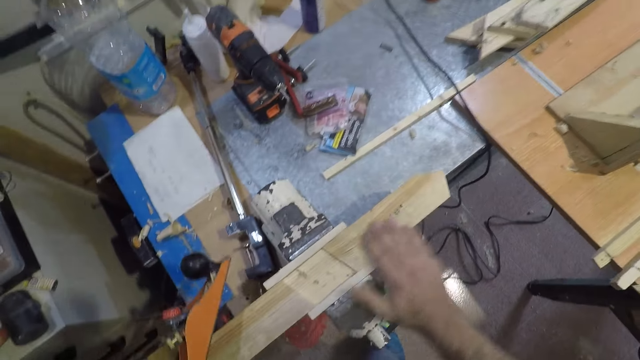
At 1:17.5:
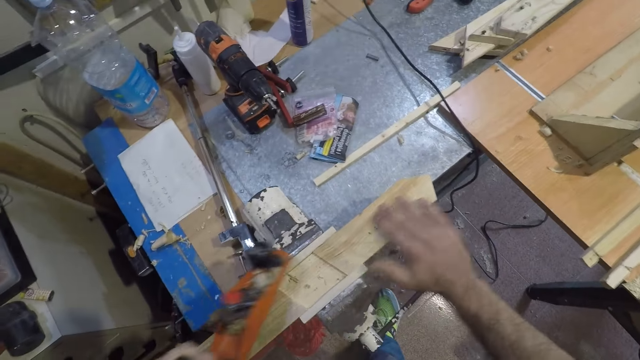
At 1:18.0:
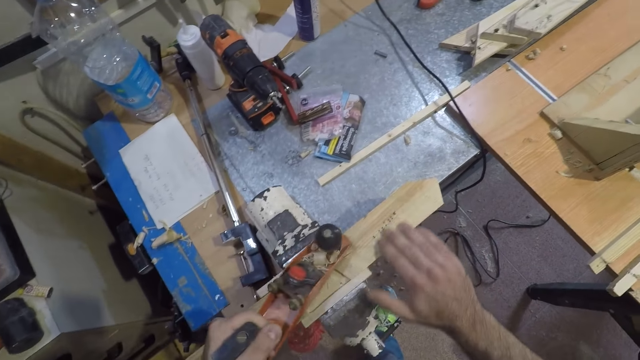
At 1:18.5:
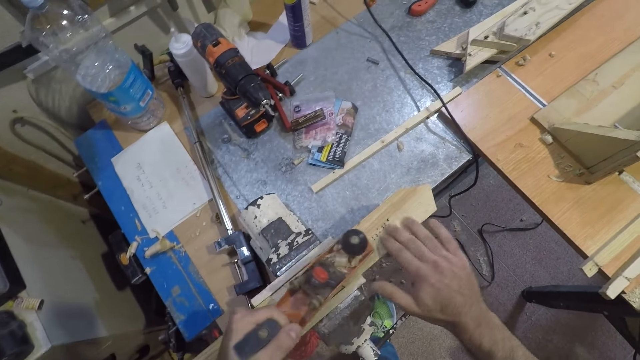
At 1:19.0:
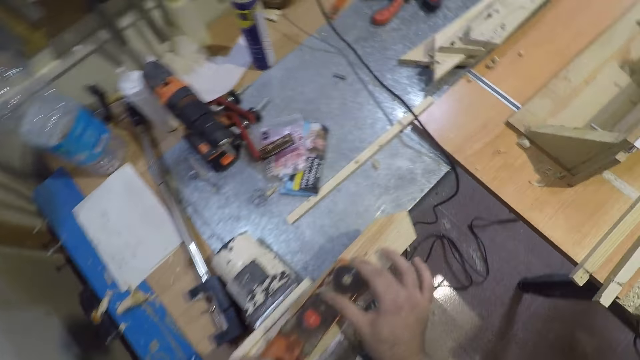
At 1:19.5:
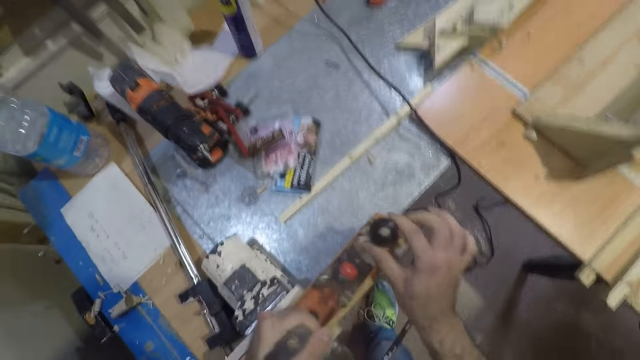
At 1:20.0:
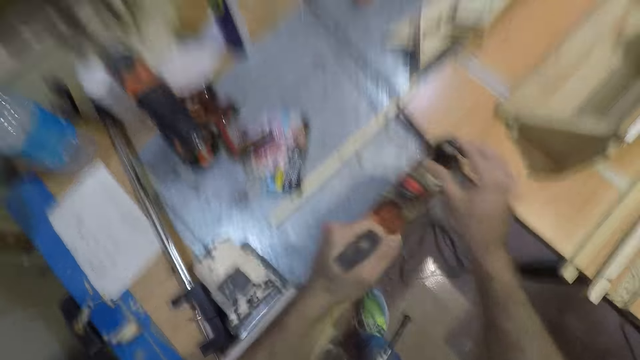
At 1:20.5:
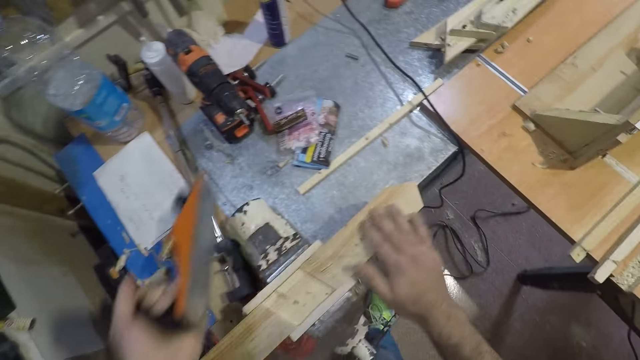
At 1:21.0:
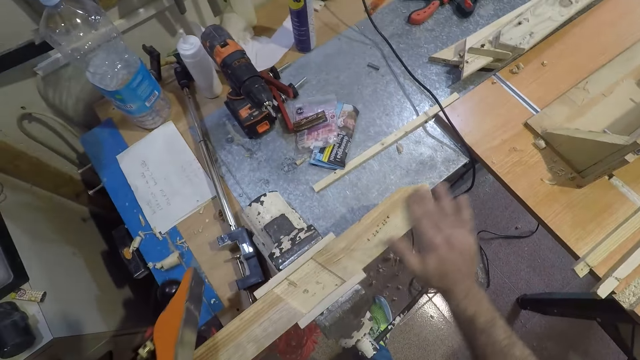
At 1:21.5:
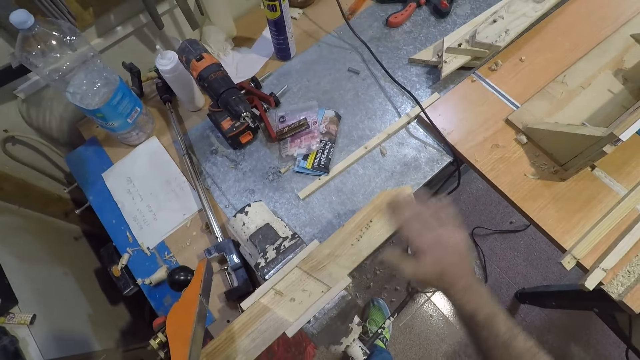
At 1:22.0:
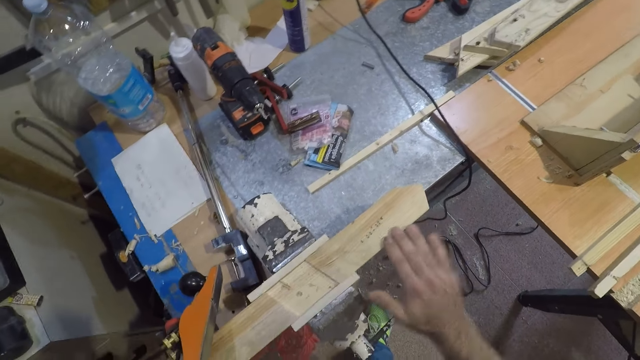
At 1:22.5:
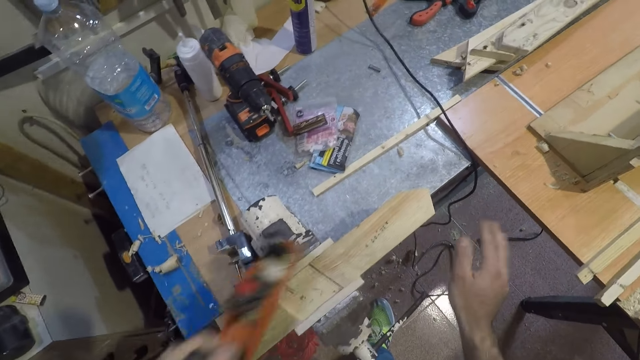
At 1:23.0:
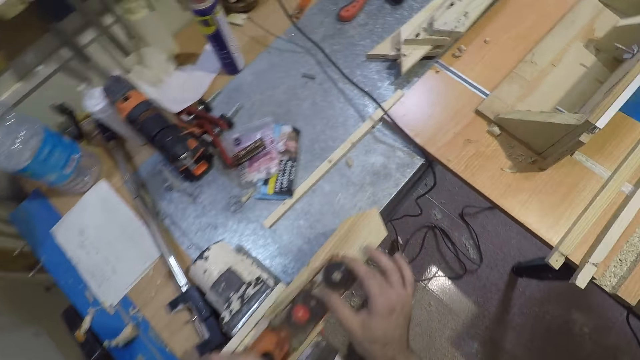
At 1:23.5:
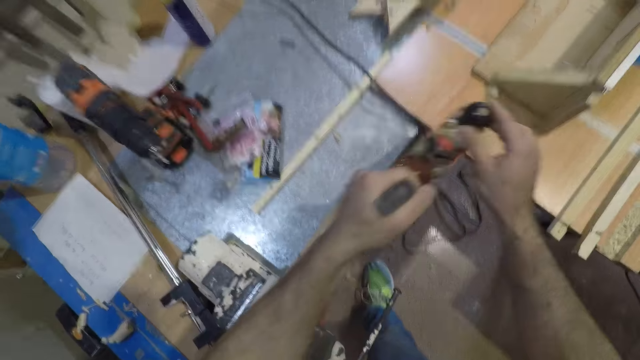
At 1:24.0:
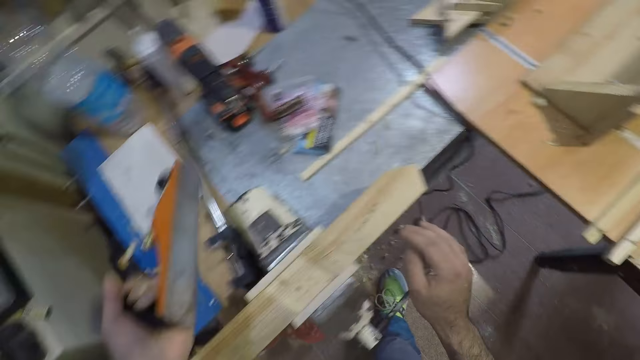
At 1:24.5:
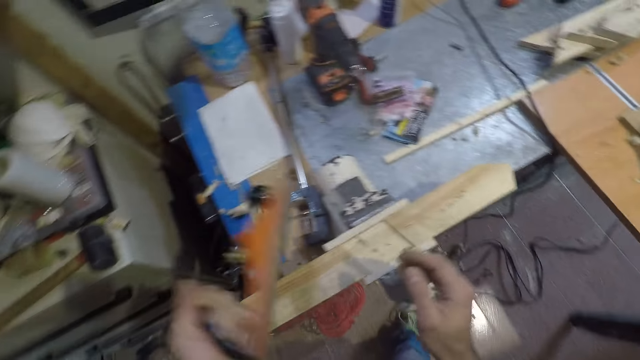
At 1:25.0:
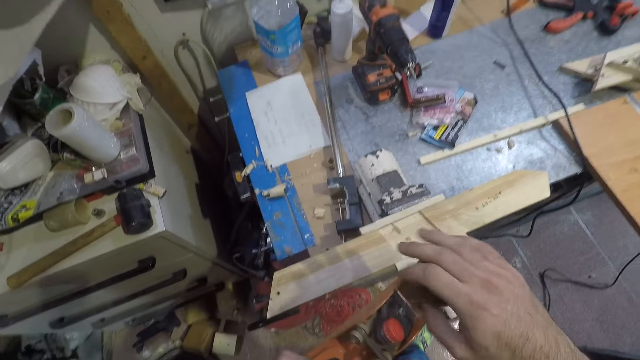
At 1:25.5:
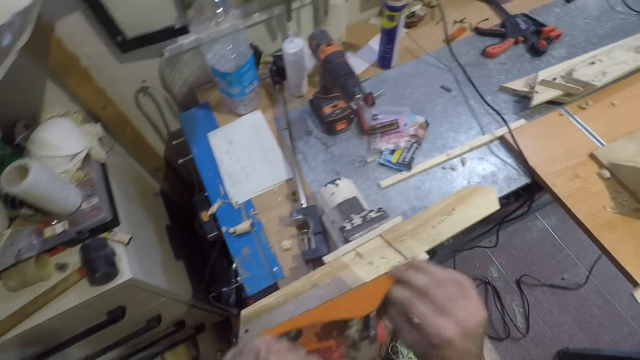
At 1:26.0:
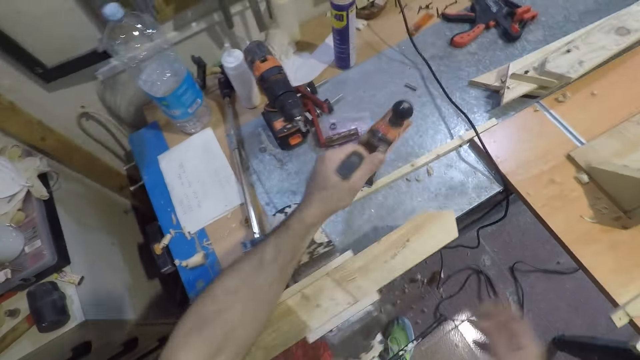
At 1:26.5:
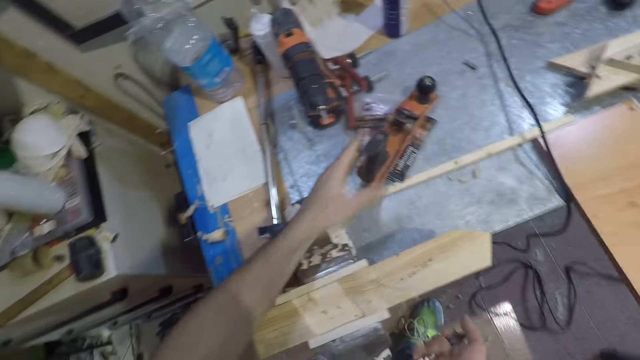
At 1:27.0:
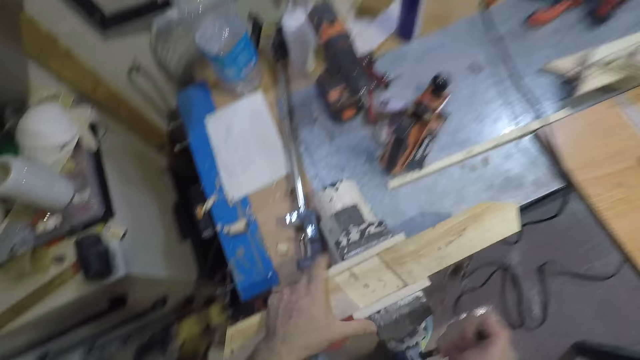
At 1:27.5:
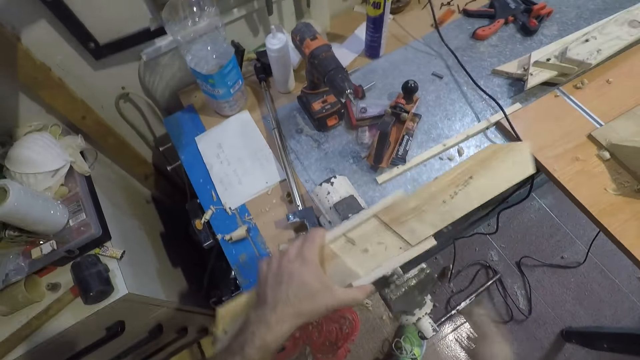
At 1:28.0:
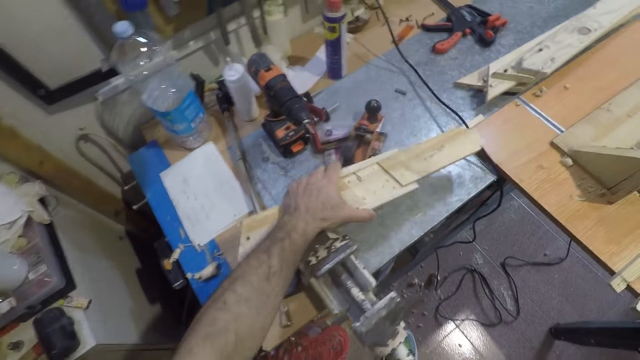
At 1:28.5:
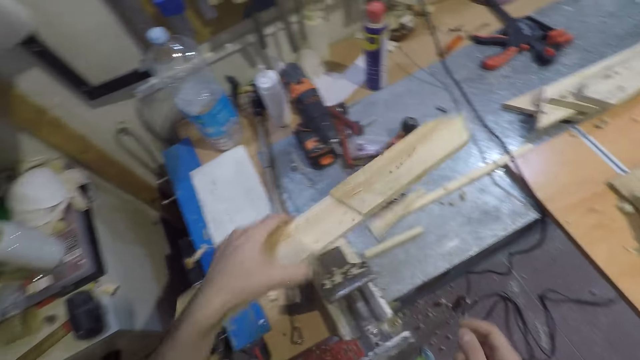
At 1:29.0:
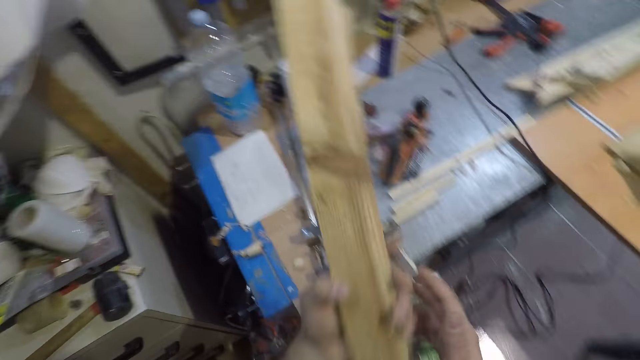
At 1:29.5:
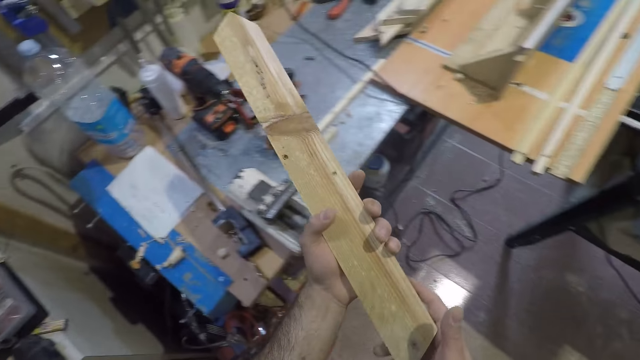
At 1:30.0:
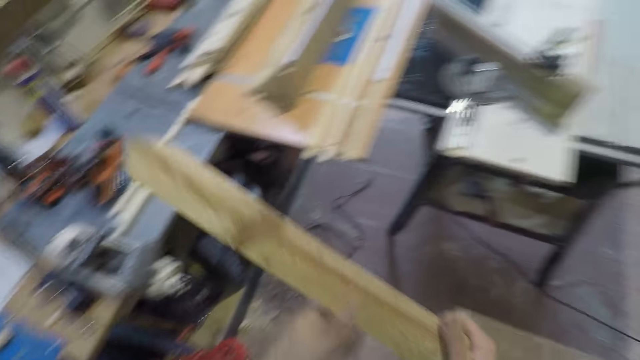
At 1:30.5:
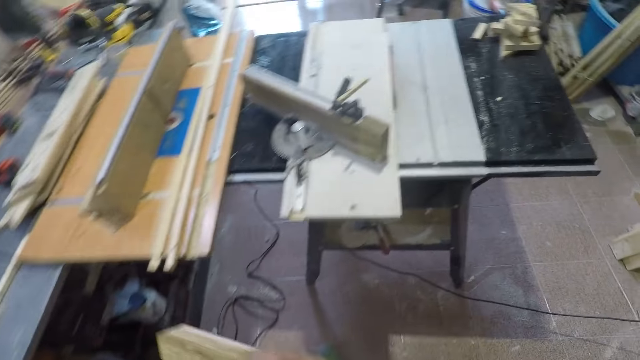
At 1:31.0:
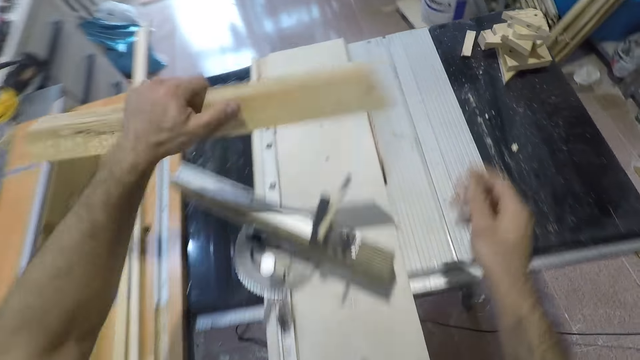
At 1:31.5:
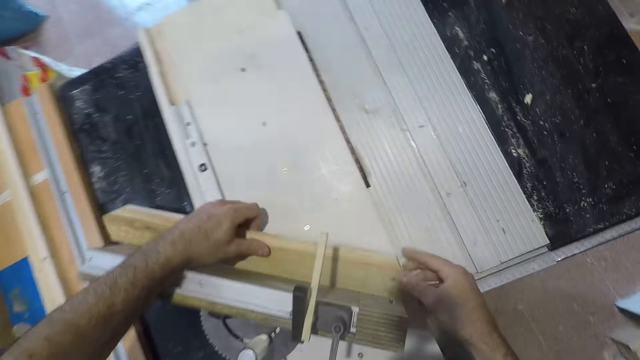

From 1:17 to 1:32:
The camera wearer feels the wood with his right hand. He wipes his hand over the wood. He smoothens the wood with the wood planer. He feels the wood with his right hand. He wipes his hand over the wood. He smoothens the wood with the wood planer. He holds the knob of the wood planer with his right hand. He removes wood chips from the plane with his hands. He drops the wood planer on a table. He takes up the wood from the clamp and drops some other pieces of wood on the table. He holds a piece of wood in his hand.

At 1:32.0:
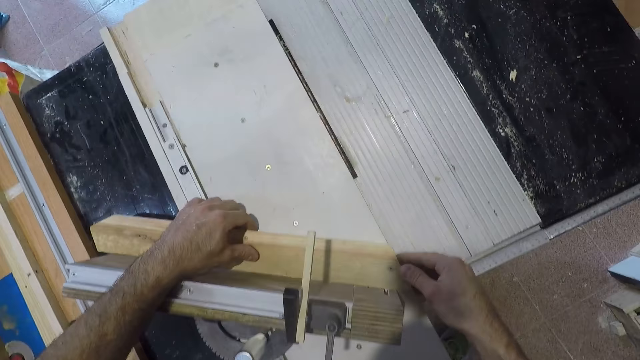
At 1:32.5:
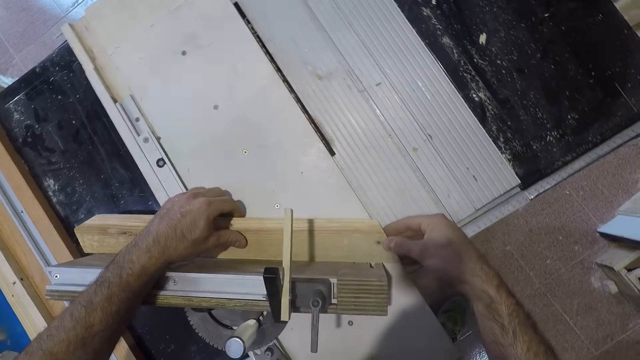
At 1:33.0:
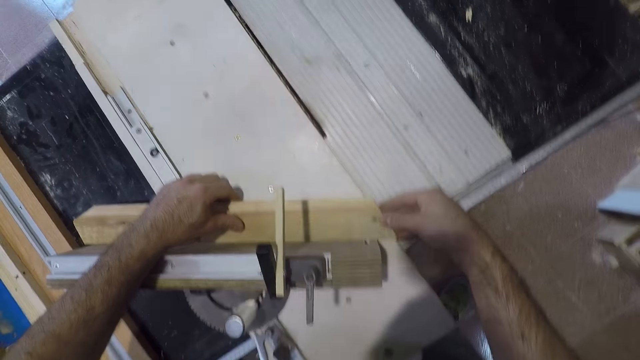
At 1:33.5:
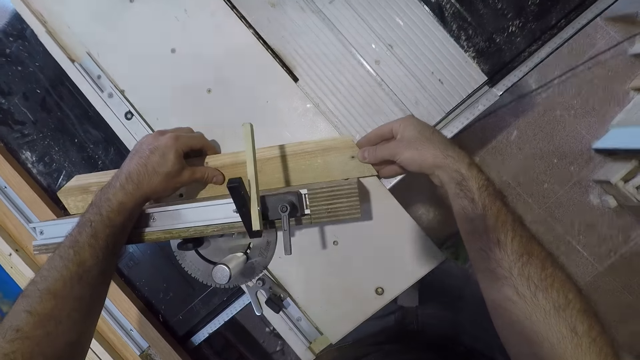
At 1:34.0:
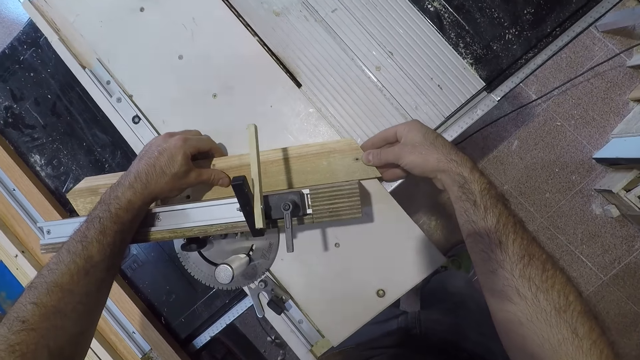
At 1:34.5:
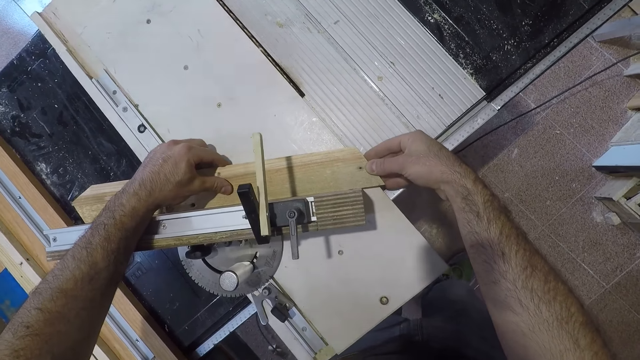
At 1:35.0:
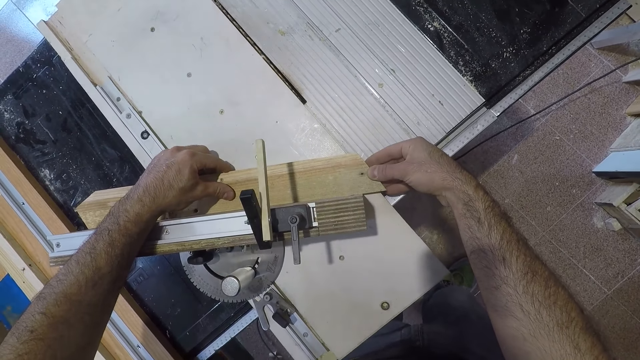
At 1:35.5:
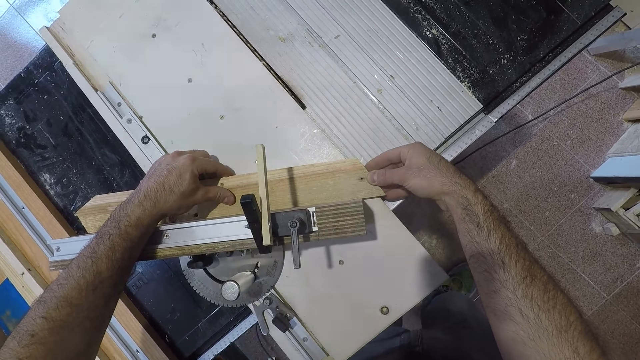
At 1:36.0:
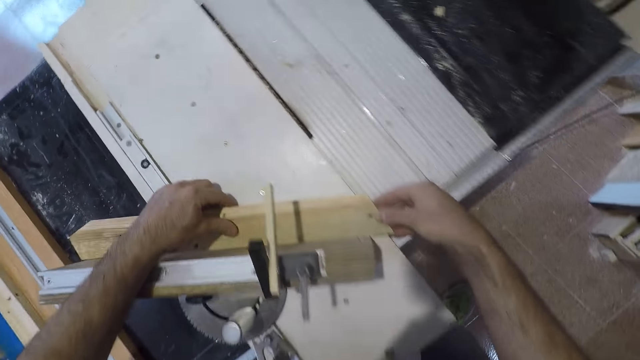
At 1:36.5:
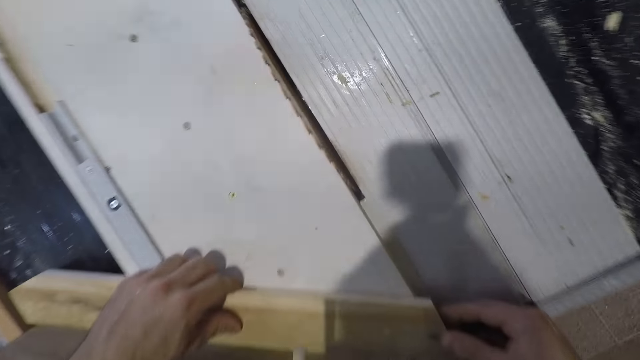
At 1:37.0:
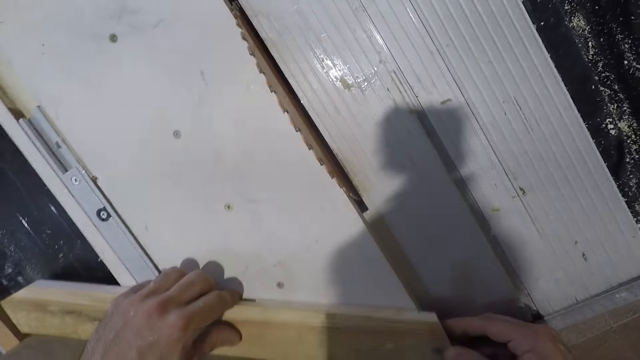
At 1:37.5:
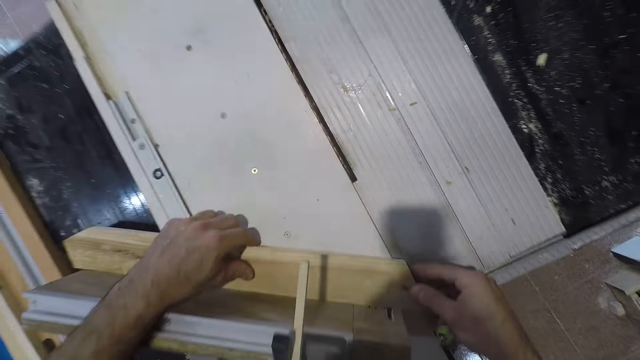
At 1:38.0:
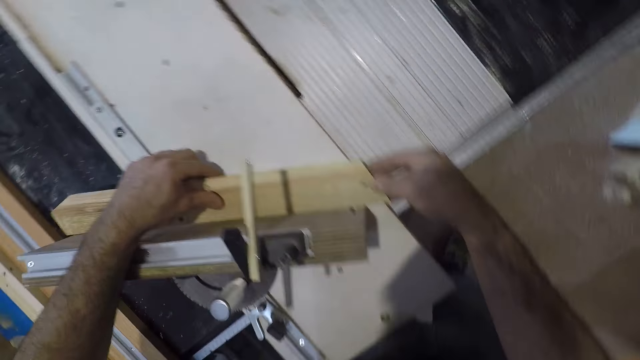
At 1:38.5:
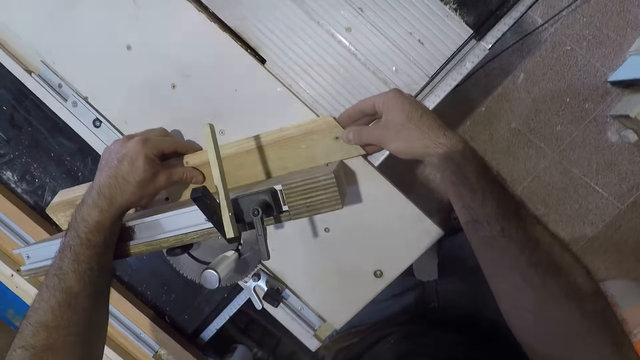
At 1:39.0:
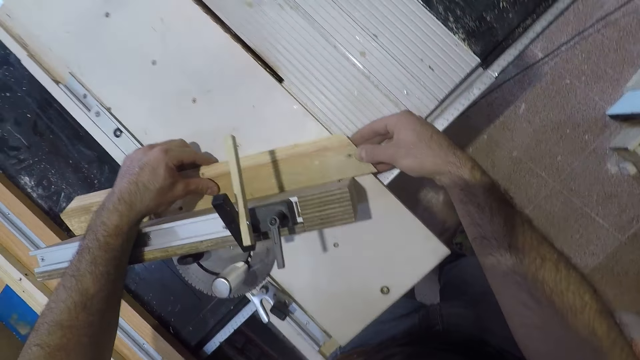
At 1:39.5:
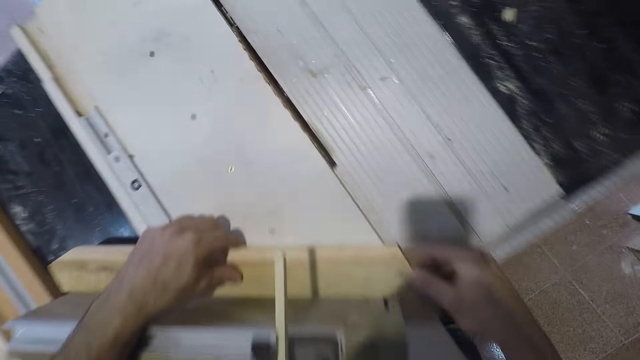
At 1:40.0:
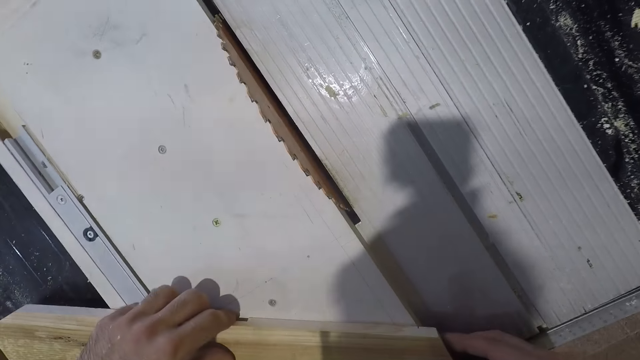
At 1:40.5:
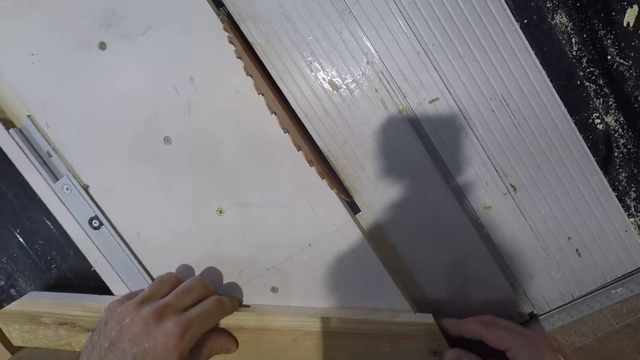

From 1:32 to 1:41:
The camera wearer places the wood on a cutting table. They adjust the wood on the cutting table. They put the wood in place near the angular grinding machine.
